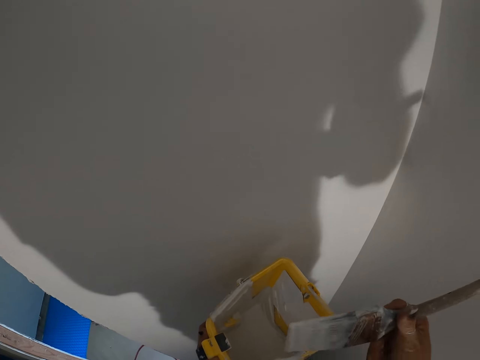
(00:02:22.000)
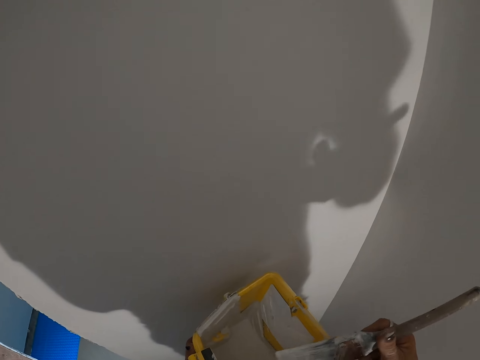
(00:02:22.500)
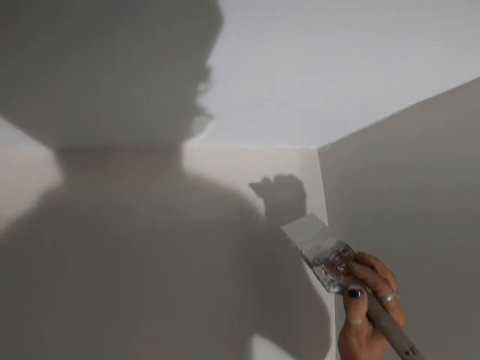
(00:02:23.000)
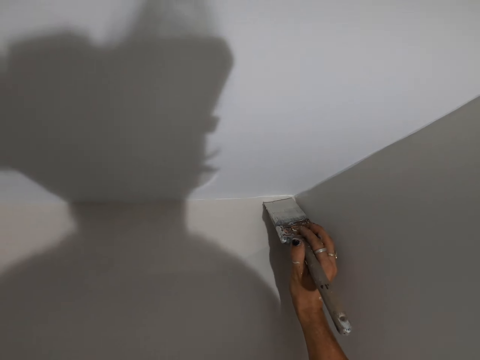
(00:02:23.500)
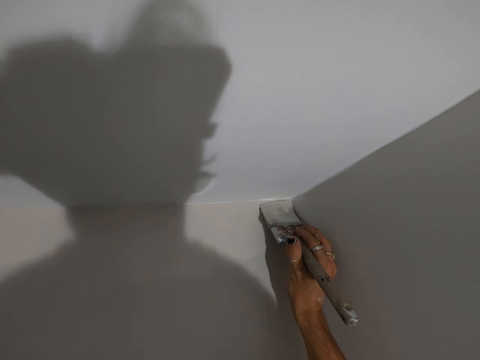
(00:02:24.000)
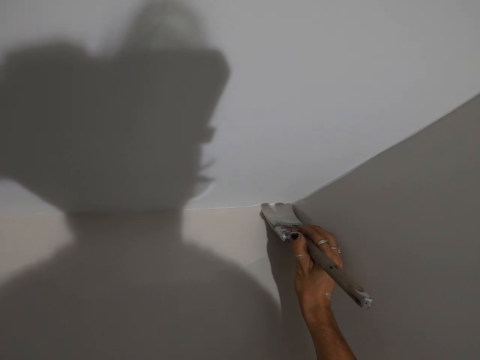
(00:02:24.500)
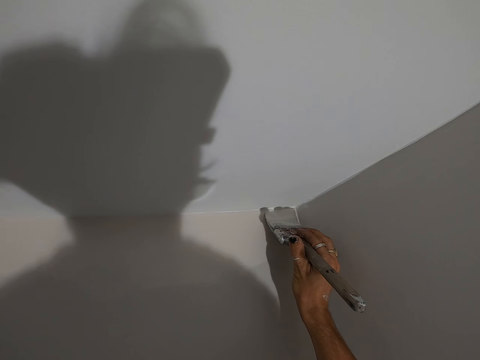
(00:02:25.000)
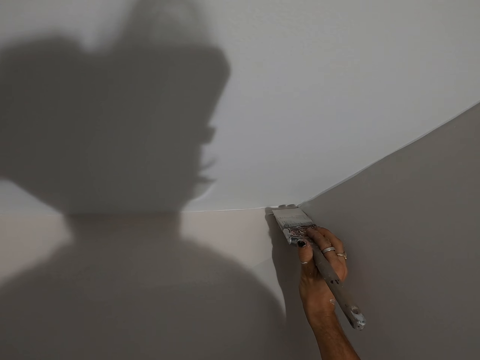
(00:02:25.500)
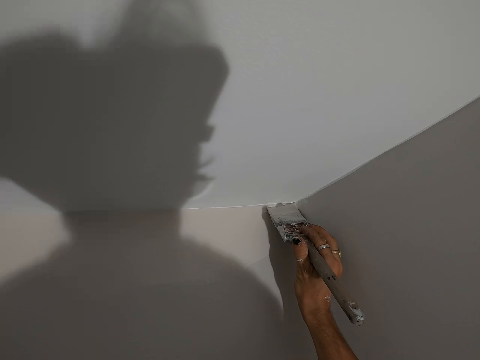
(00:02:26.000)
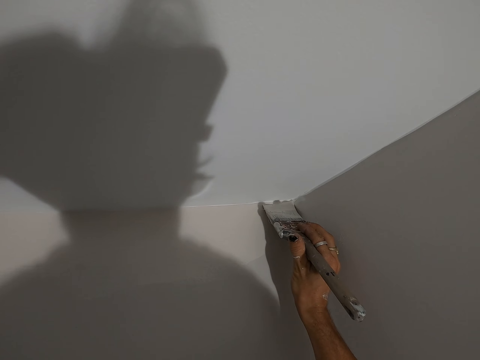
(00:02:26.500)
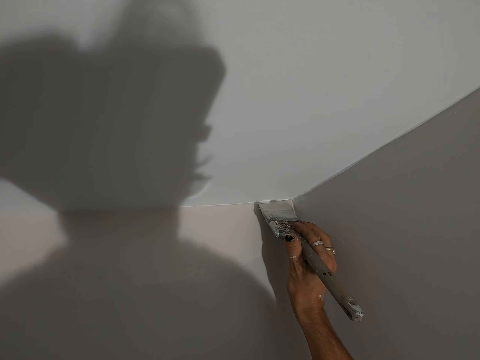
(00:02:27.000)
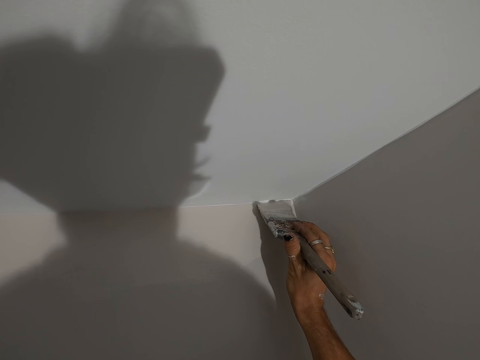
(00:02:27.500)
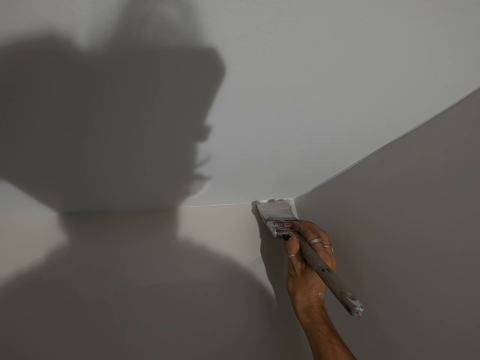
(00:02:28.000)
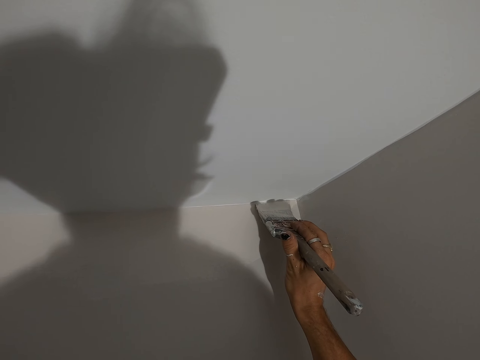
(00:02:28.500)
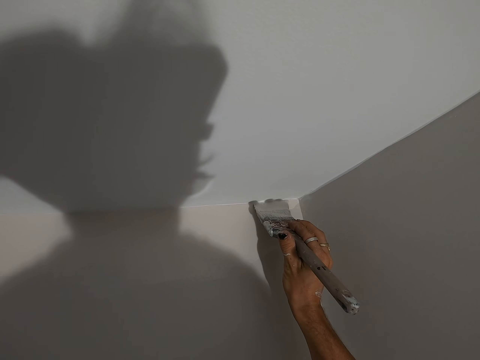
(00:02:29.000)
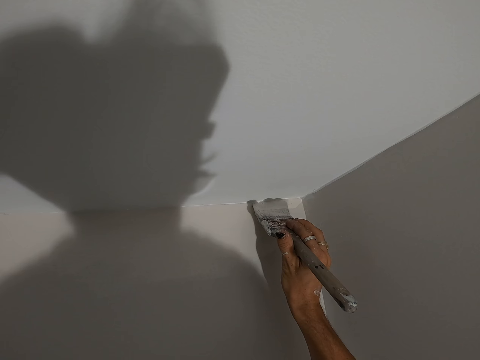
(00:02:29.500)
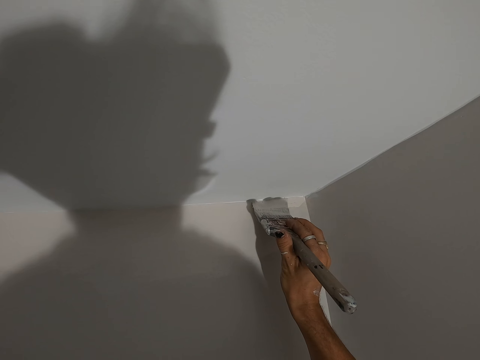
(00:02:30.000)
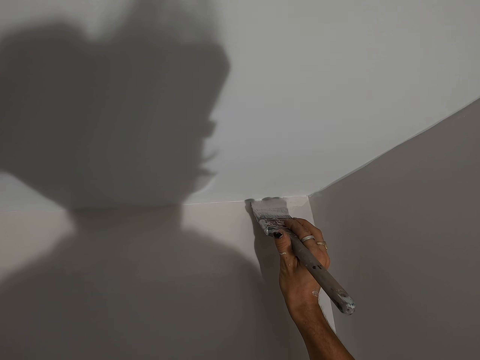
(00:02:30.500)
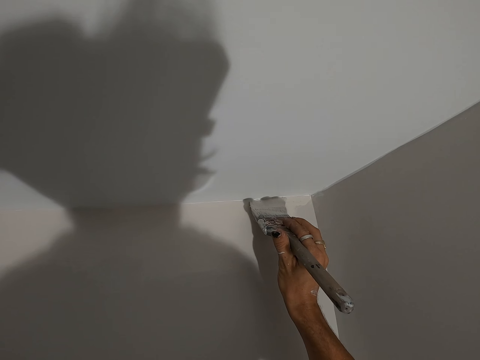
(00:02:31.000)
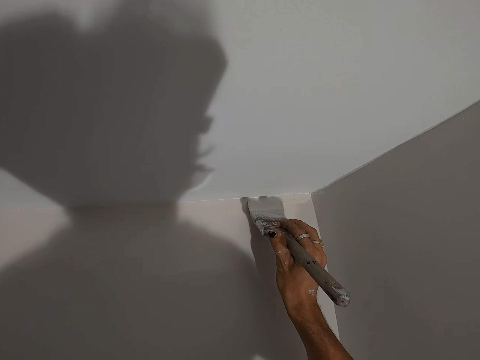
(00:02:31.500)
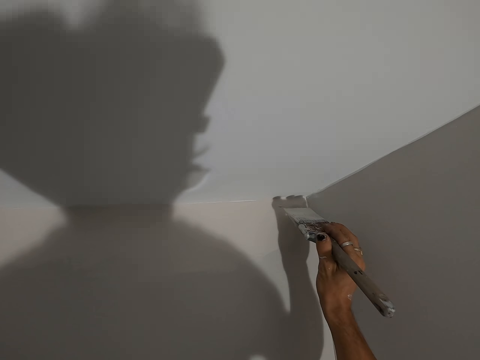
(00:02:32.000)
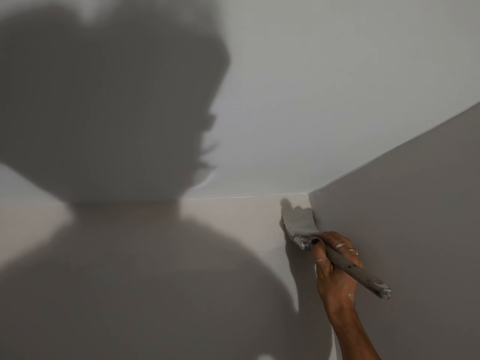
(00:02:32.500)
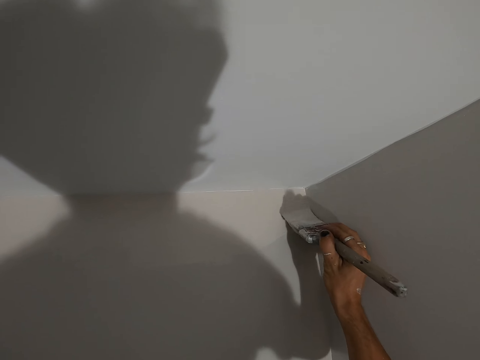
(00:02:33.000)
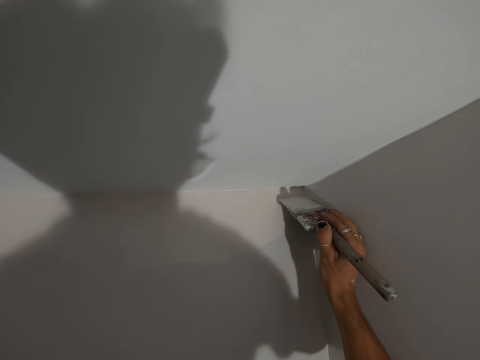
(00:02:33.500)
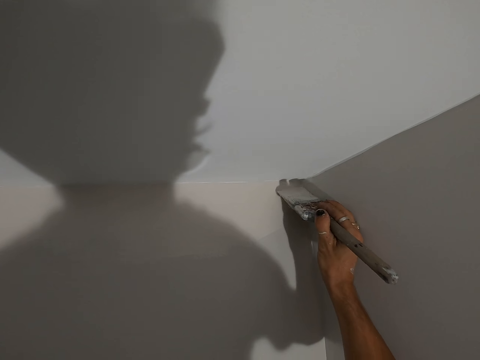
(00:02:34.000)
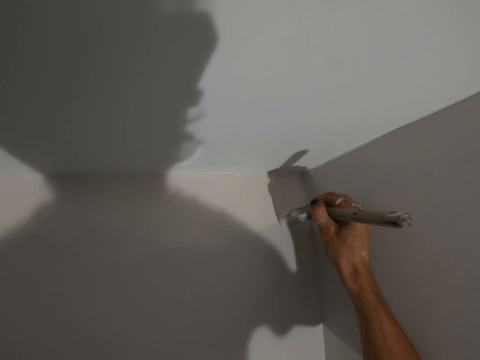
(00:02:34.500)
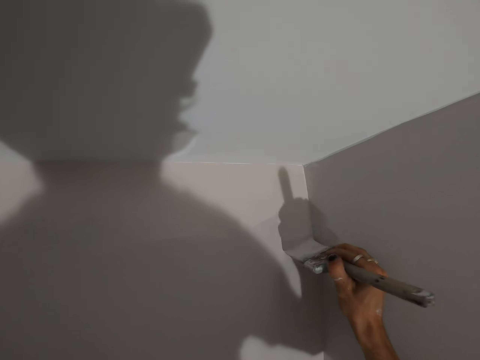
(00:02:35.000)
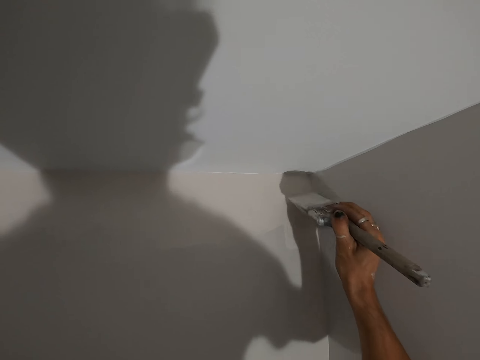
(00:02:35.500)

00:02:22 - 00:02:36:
The camera wearer wipes the excess paint on the paint bucket. They paint the wall with the paint brush.

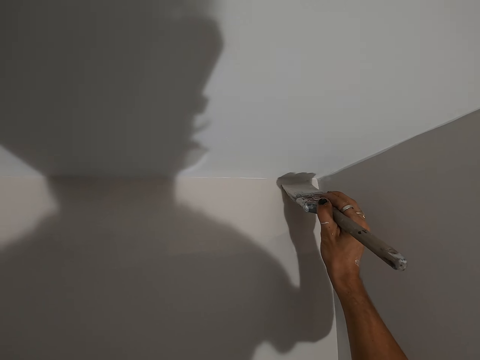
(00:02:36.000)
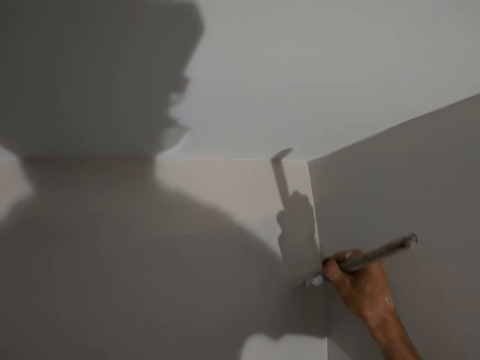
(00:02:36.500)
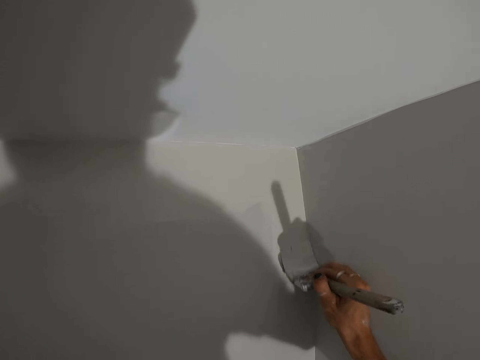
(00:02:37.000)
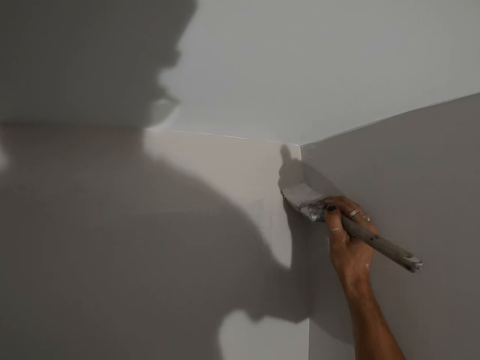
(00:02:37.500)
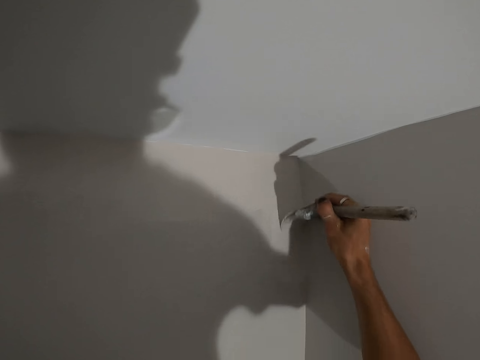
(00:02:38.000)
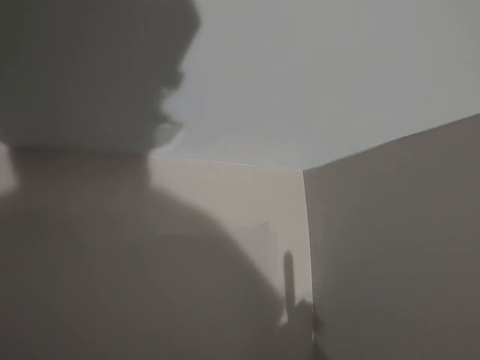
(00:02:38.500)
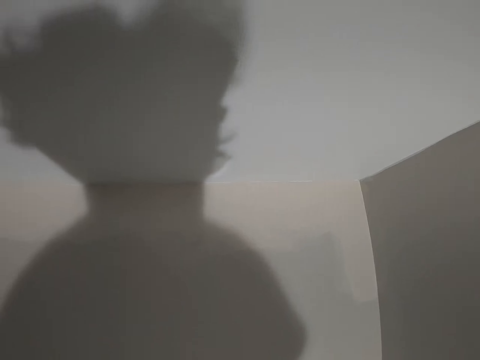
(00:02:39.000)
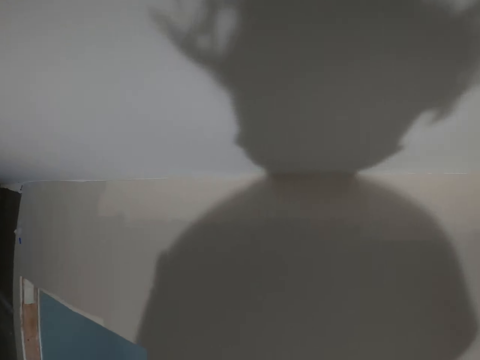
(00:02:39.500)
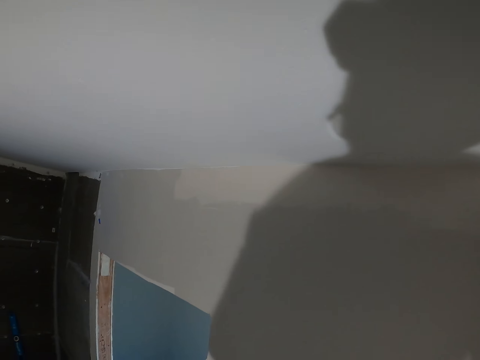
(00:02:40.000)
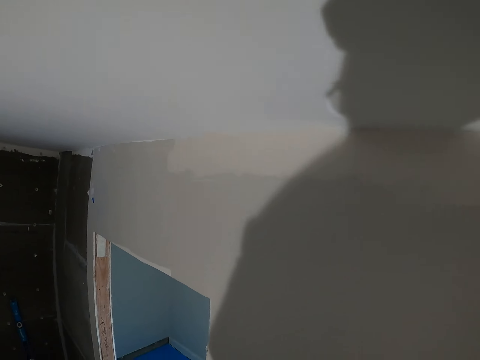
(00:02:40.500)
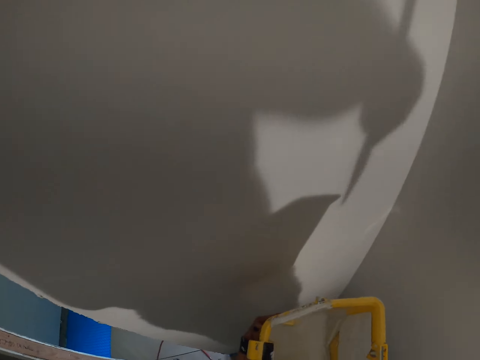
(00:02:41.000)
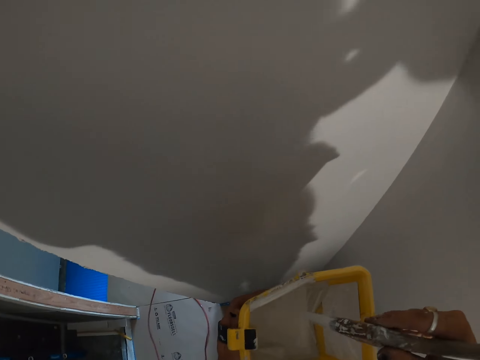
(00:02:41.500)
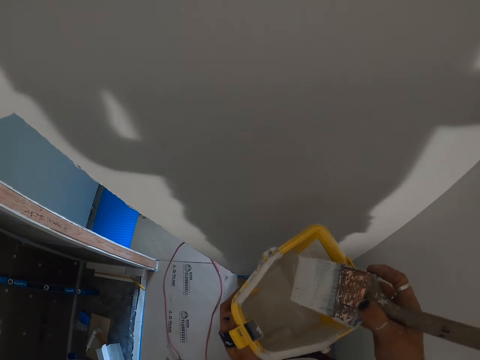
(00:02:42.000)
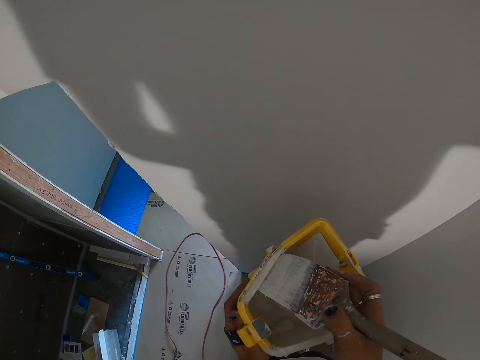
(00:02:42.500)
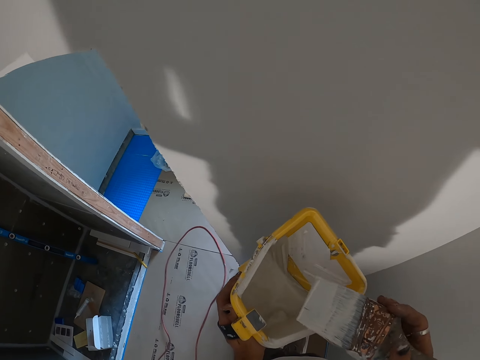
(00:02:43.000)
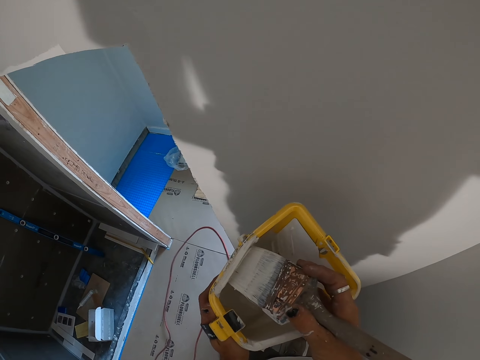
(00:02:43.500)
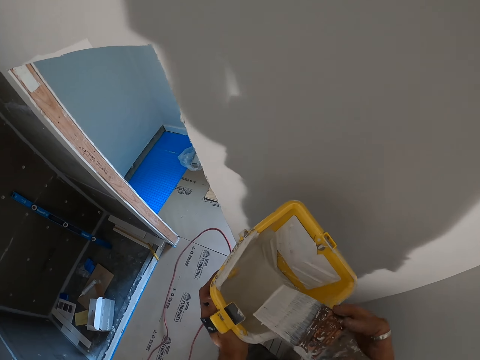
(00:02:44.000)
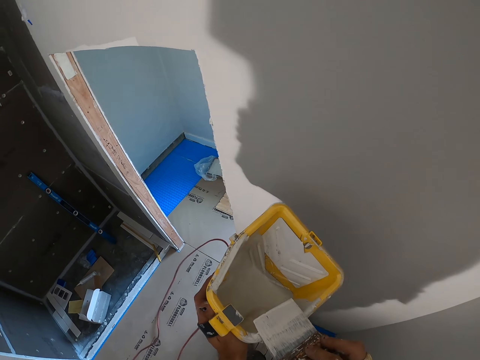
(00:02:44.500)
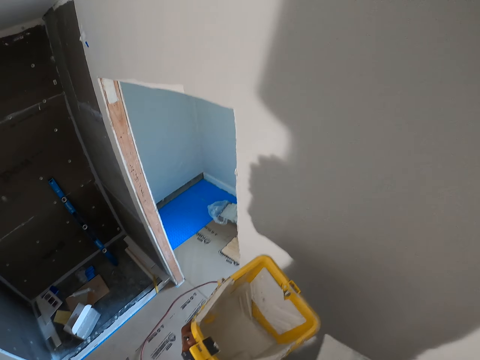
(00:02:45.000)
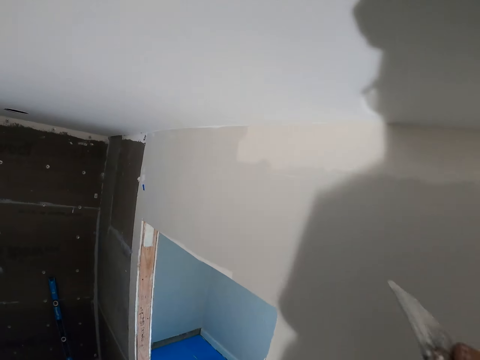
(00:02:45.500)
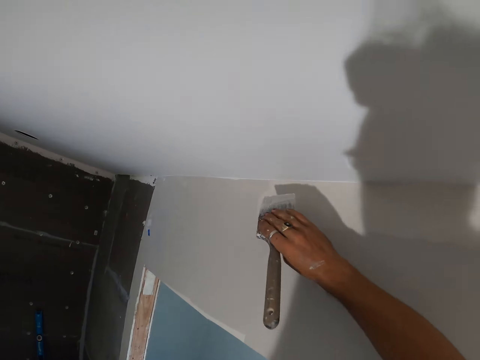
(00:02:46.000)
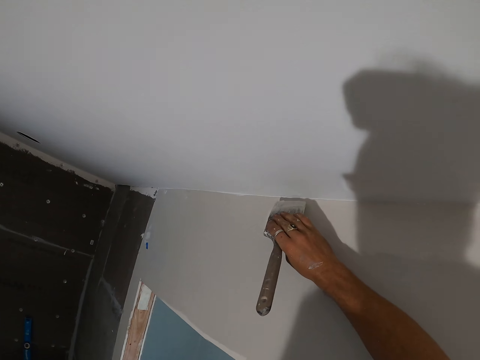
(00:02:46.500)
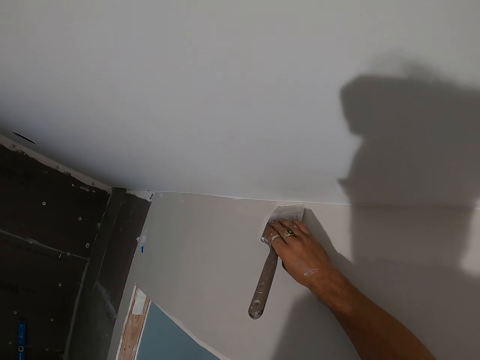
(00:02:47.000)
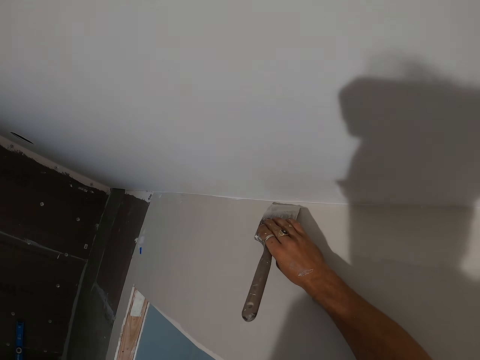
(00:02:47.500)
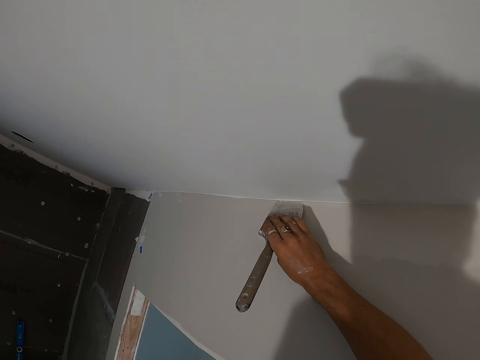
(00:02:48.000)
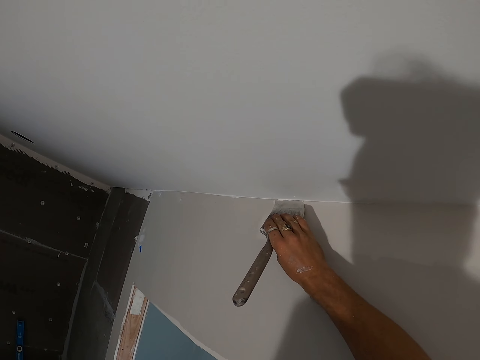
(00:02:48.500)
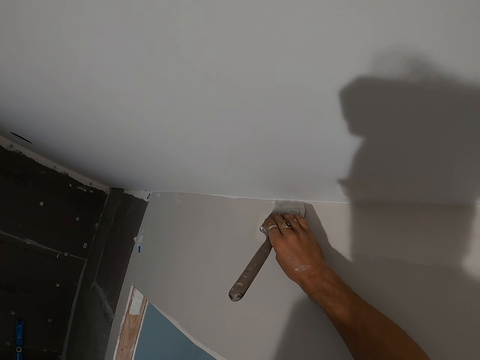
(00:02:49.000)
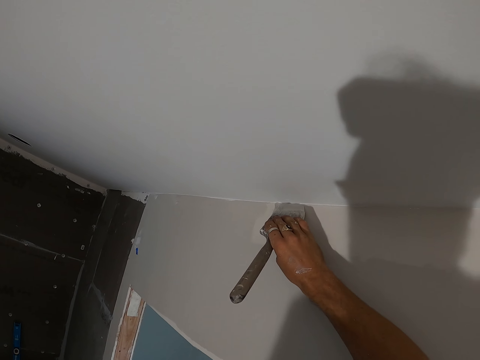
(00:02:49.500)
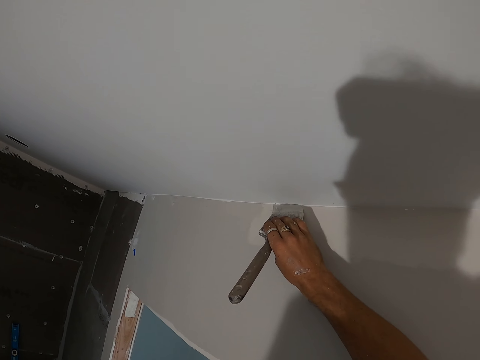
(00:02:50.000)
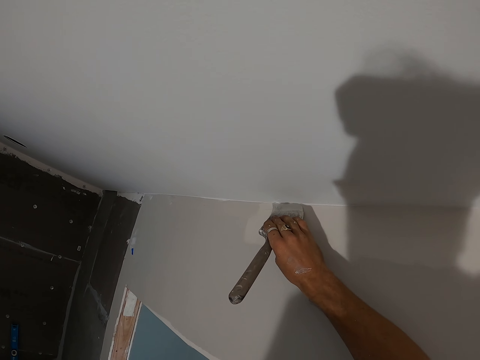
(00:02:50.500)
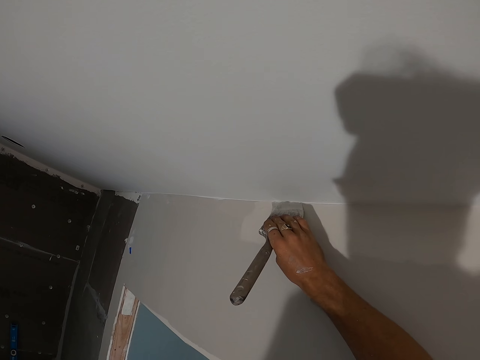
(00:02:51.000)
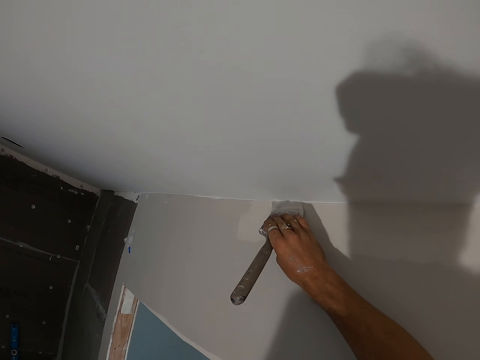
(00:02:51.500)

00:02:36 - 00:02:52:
The camera wearer turns around the room. They dip the paint brush in the paint bucket. They wipe the excess paint on the paint bucket. They paint the wall with the paint brush.
